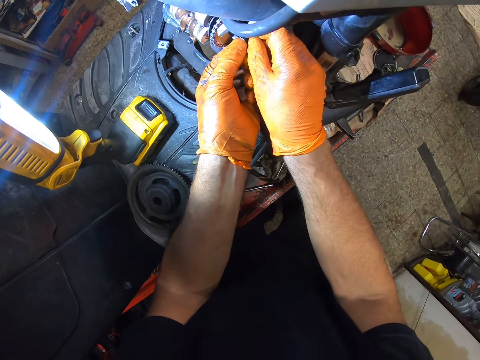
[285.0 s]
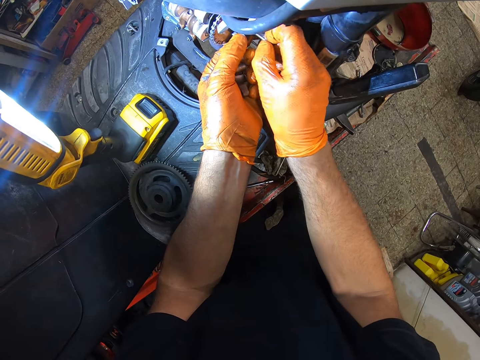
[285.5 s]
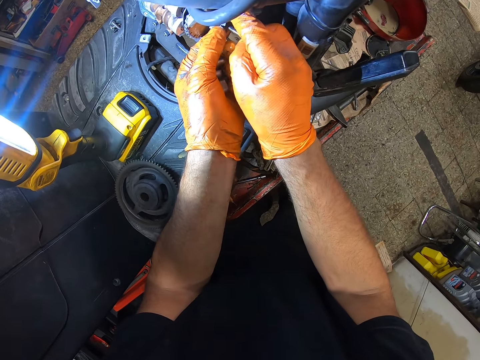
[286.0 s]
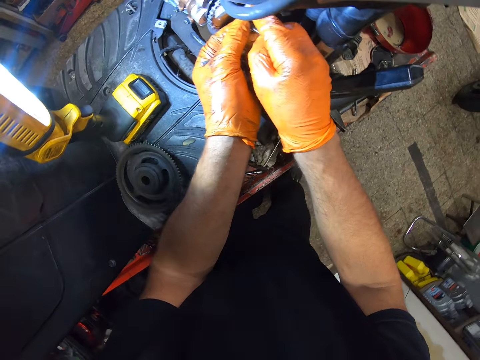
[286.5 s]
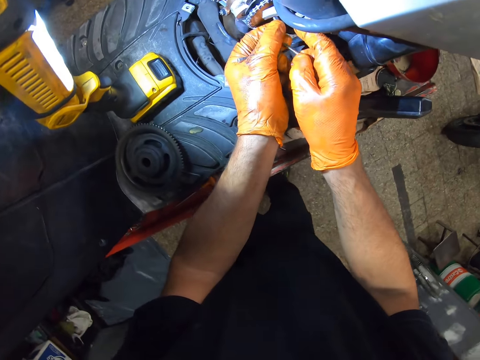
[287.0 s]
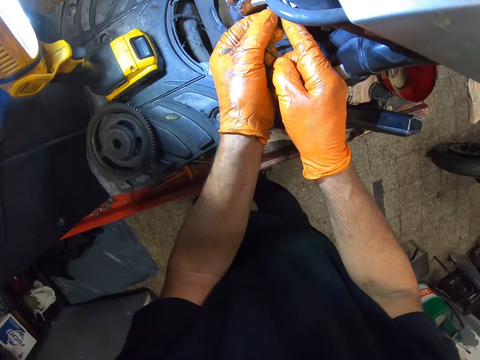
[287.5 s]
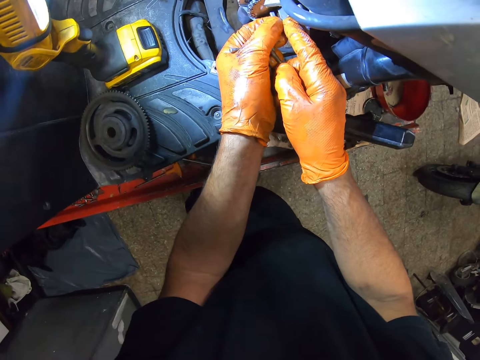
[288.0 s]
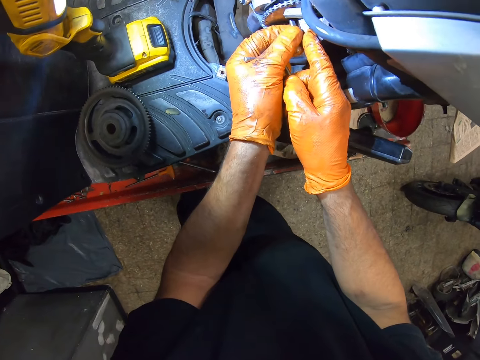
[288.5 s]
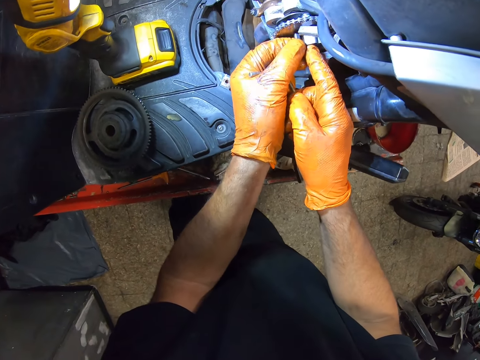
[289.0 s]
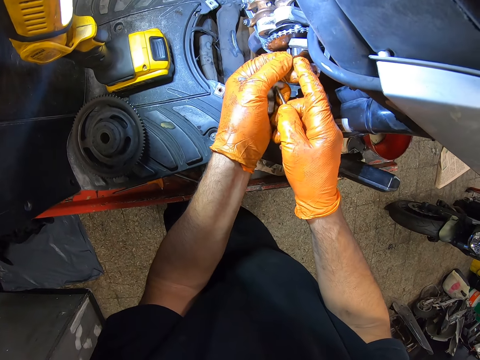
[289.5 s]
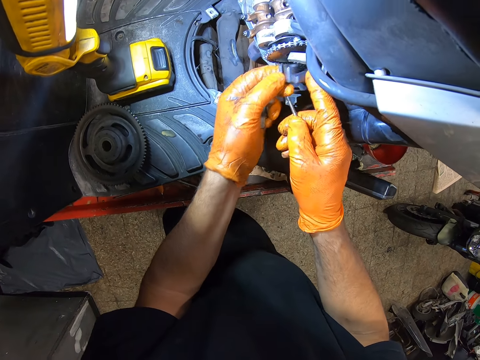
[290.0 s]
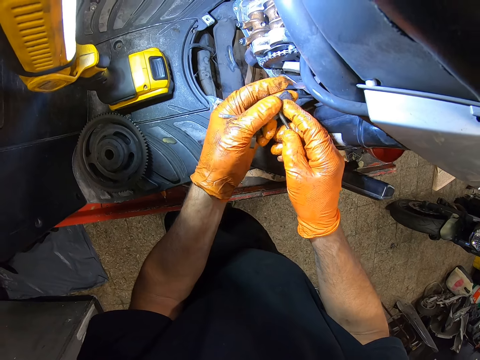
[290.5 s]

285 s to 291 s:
The camera wearer removes the bolt from the air ring. They adjust the positioning of the air ring on the motorcycle. They remove something from the motorcycle.

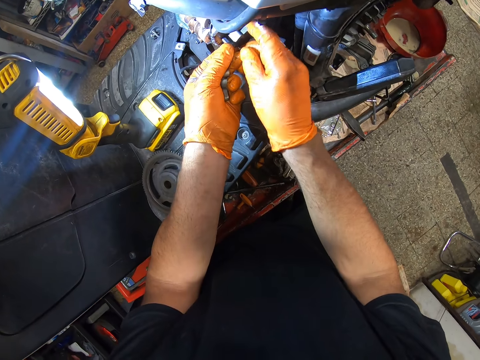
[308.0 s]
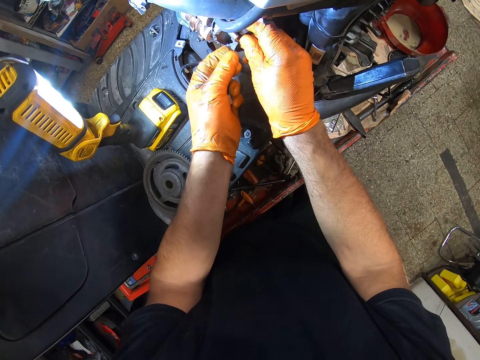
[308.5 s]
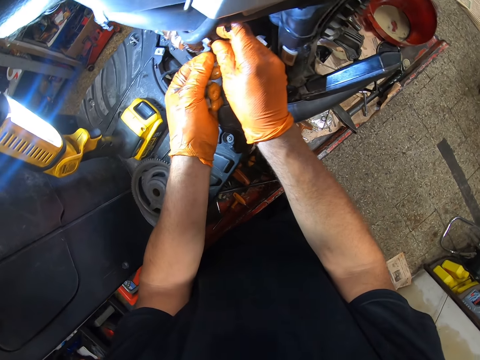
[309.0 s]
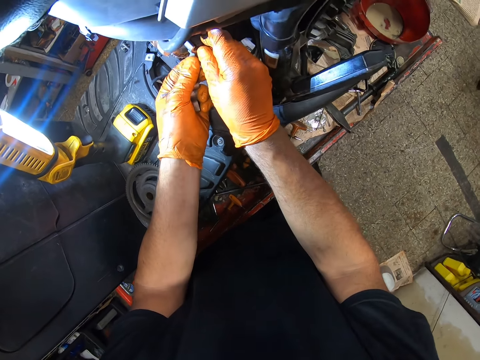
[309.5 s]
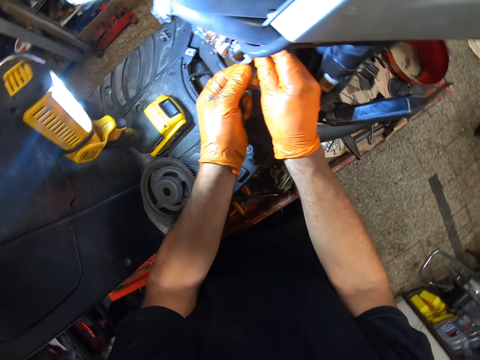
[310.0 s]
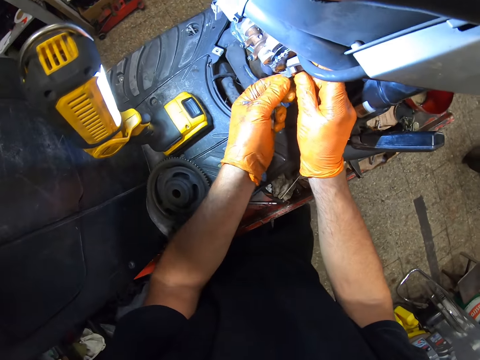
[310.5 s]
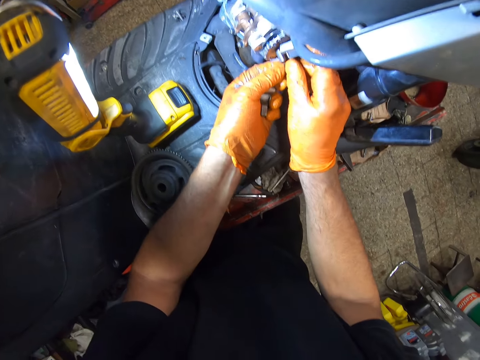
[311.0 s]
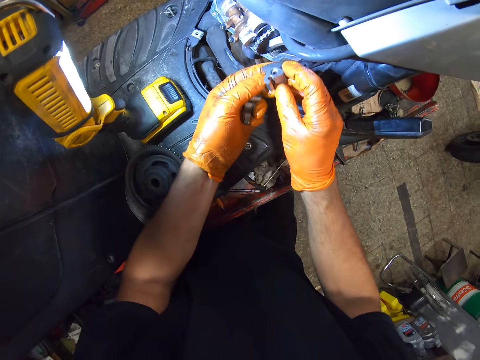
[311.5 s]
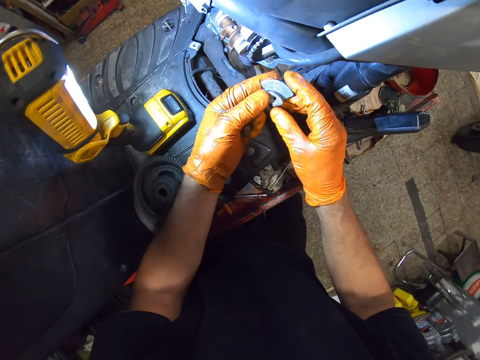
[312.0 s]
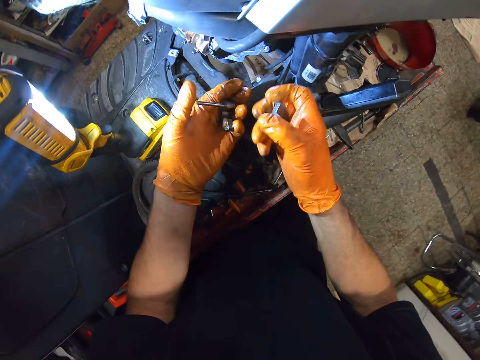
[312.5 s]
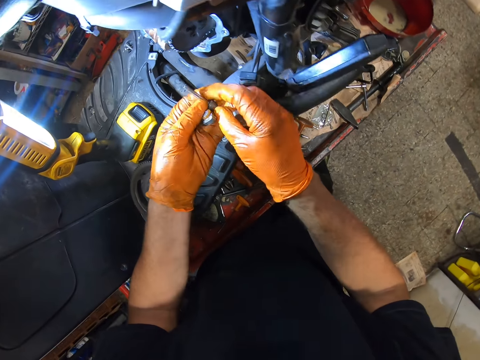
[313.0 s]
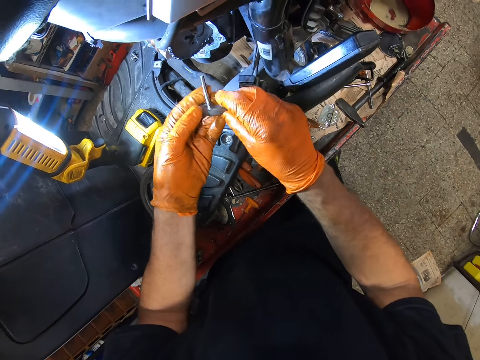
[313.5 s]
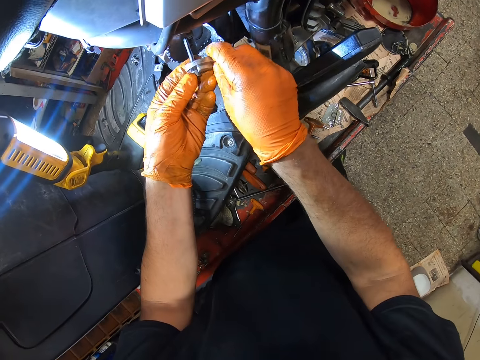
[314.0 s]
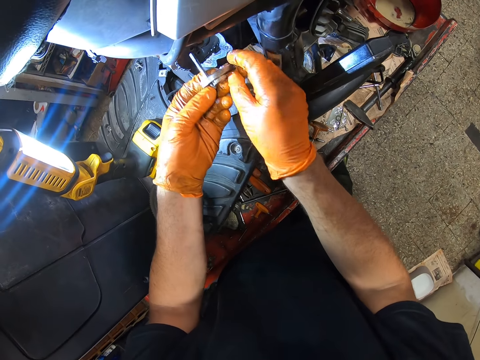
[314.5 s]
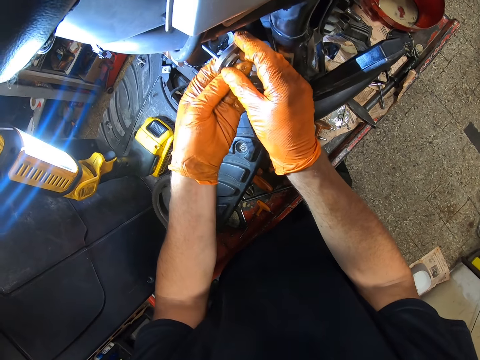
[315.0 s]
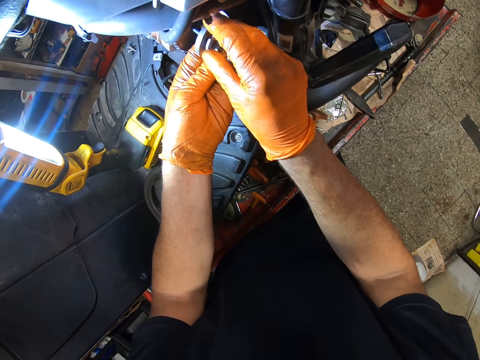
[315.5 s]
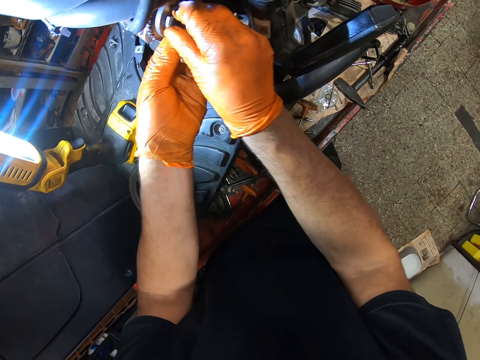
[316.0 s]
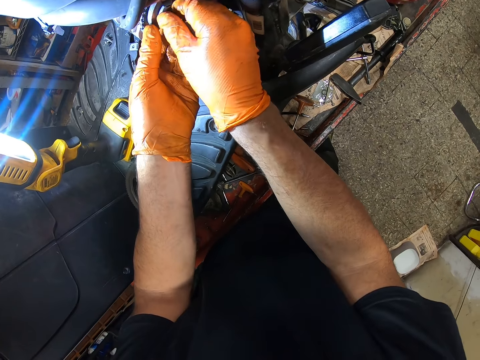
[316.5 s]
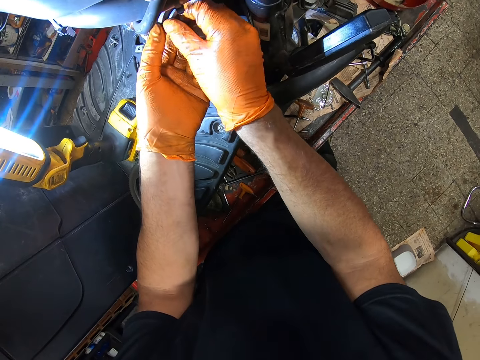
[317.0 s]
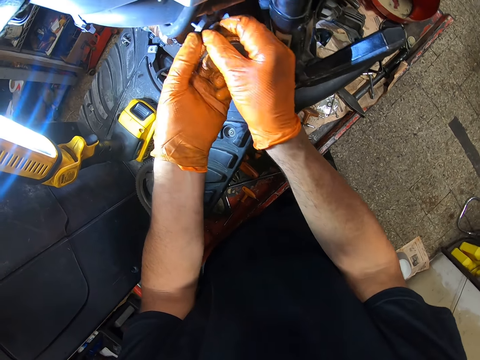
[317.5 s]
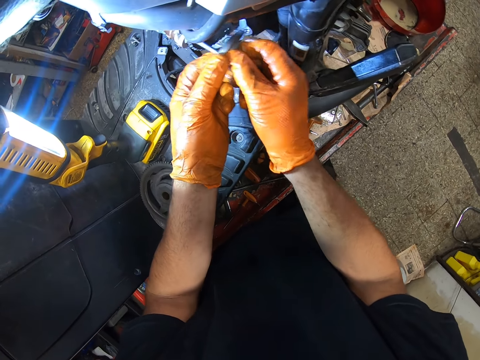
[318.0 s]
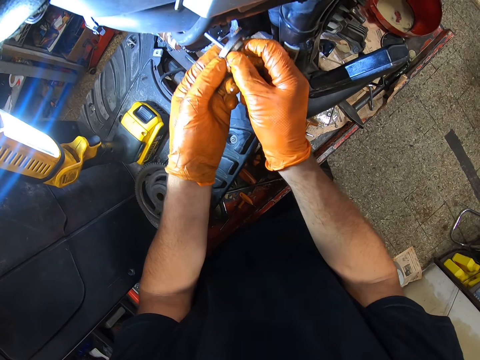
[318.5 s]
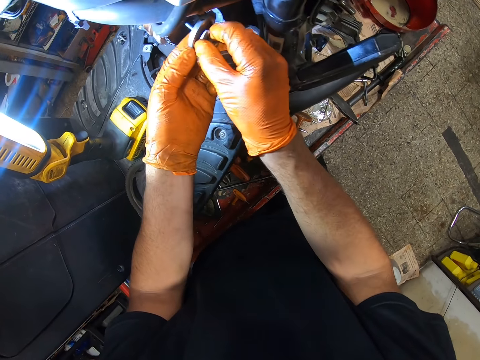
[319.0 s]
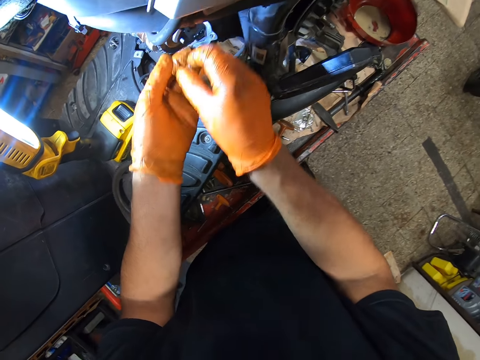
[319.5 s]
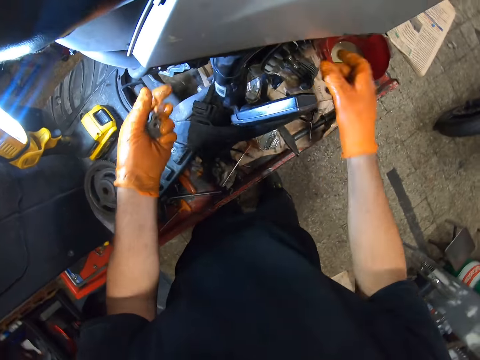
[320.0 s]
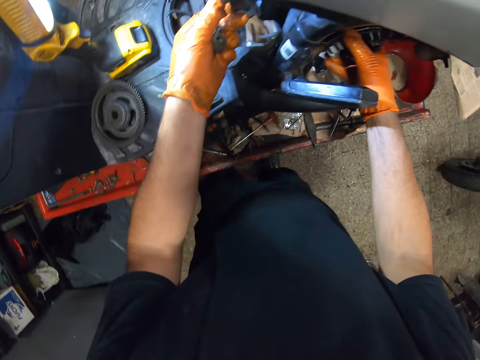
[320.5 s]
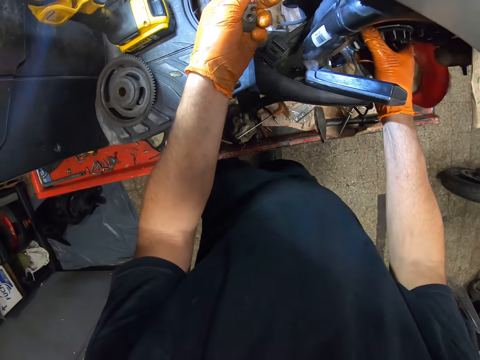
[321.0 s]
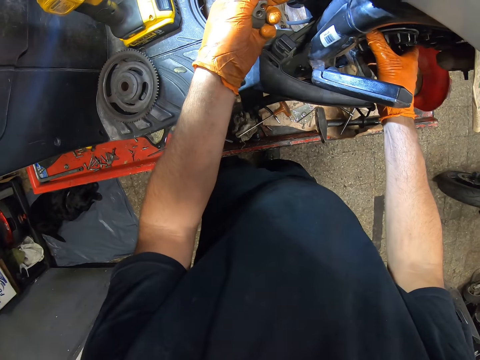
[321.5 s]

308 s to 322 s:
The camera wearer tries to fit something on the motorcycle. He takes off the air ring from the motorcycle. He picks something from his left hand. He inserts the shaft in the motorcycle. He removes the shaft from the motorcycle. He inserts the shaft in the motorcycle. He holds something with his left hand. He rolls the rotor of the motorcycle.

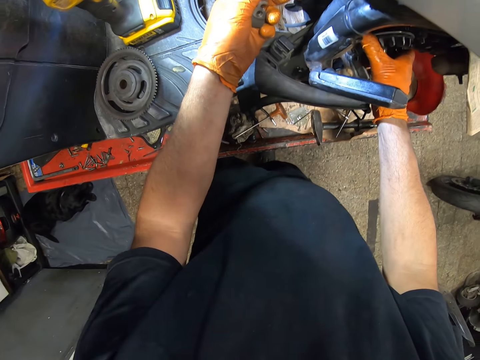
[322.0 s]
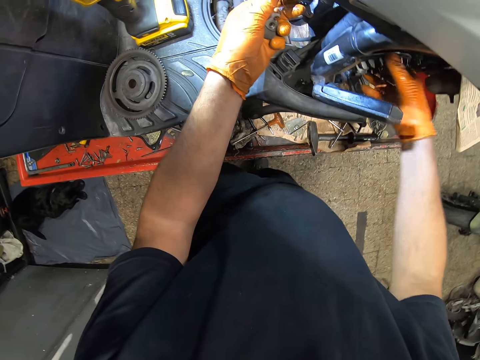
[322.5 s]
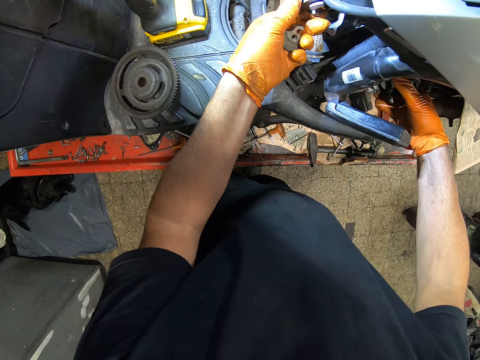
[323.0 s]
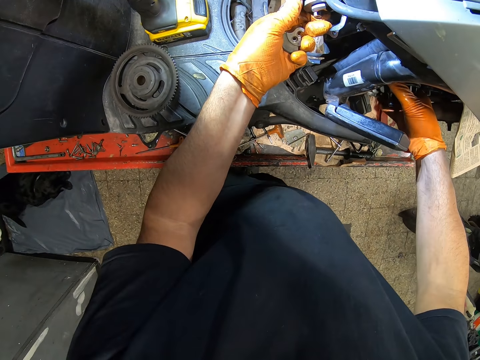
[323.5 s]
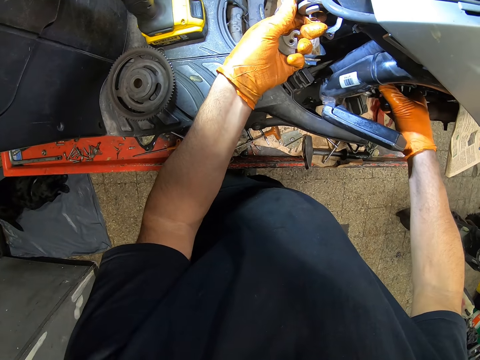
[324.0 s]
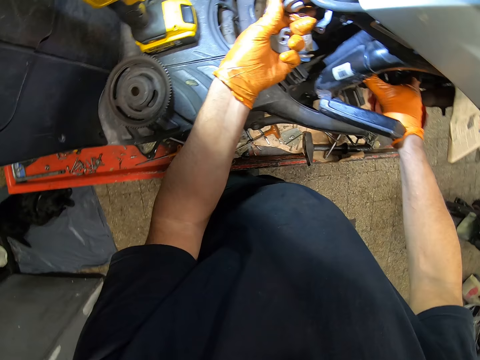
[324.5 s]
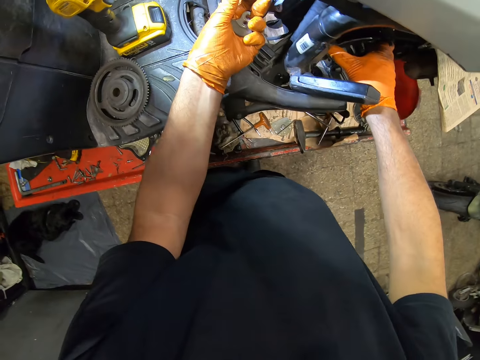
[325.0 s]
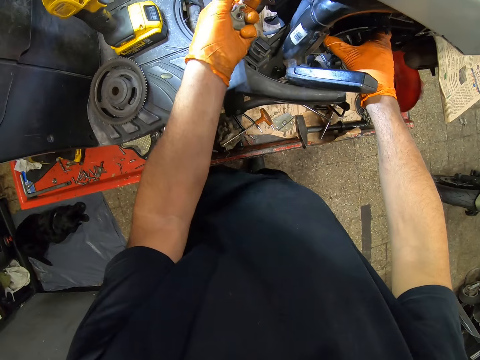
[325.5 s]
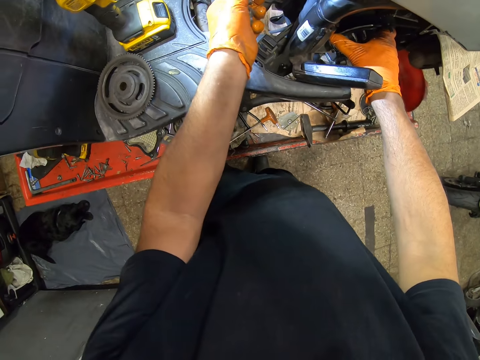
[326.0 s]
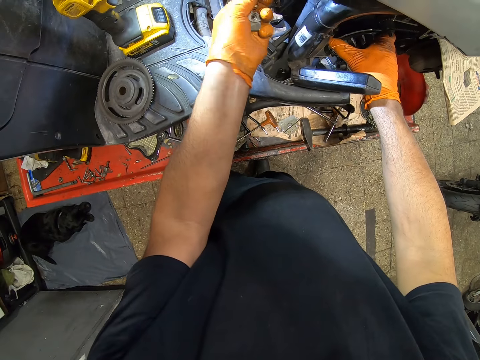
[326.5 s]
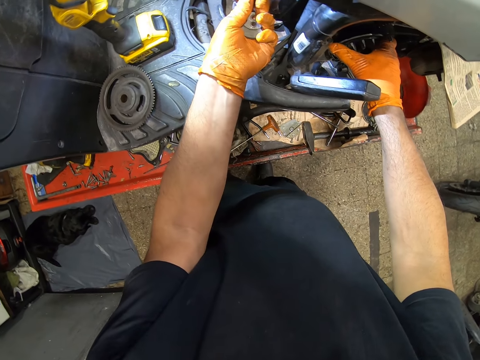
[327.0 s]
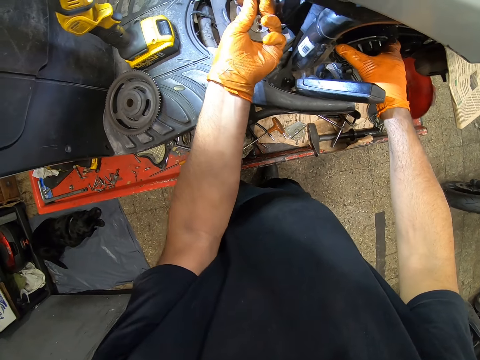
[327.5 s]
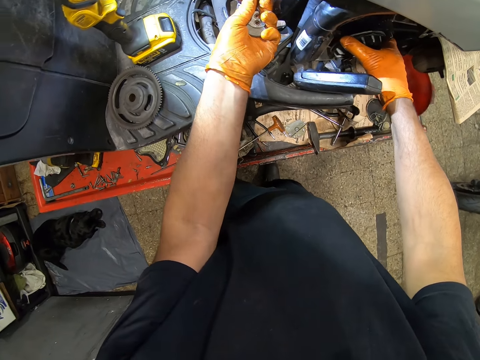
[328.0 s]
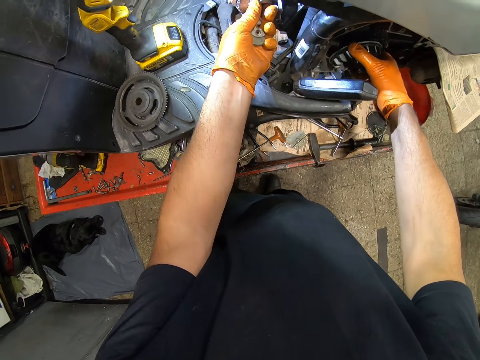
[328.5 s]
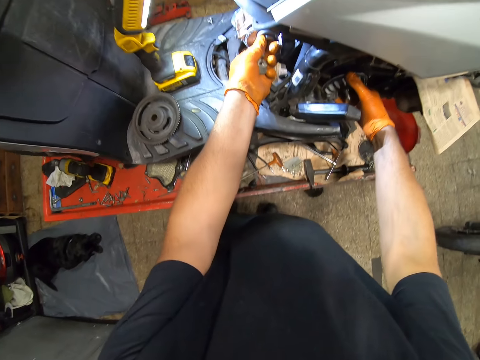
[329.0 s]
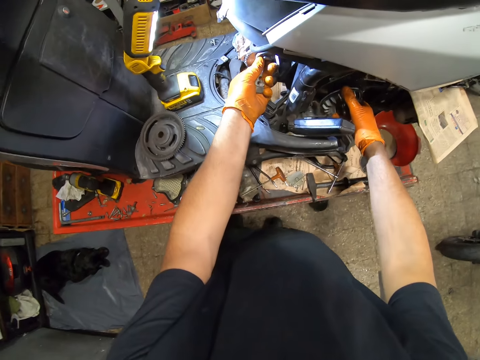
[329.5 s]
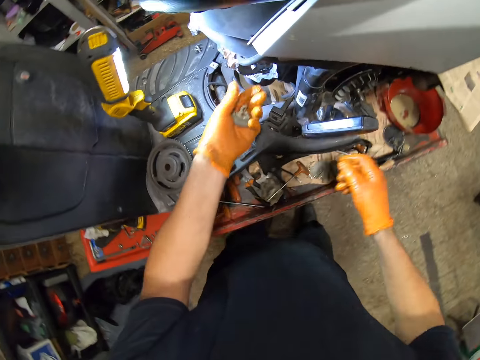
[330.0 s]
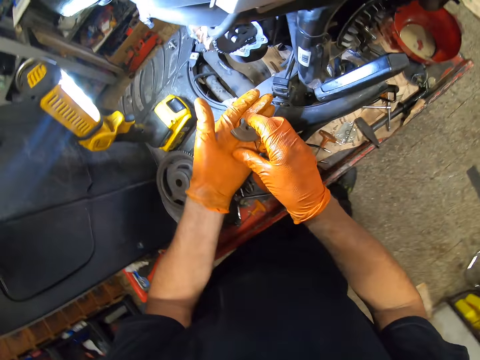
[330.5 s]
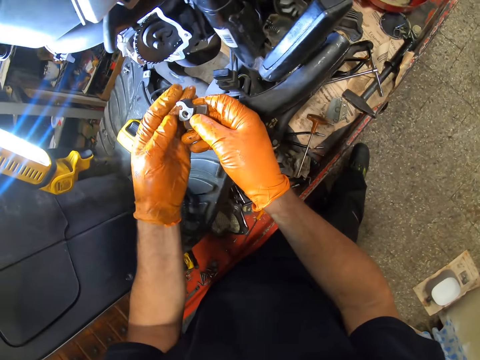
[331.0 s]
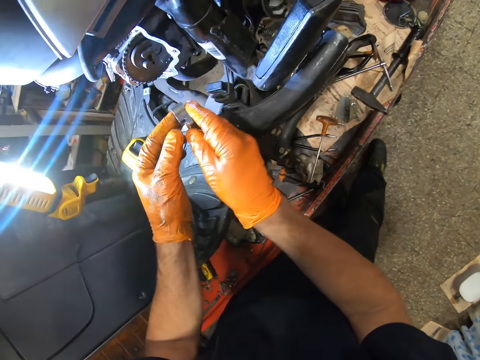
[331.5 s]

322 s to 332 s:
The camera wearer adjusts the positioning of the shaft on the motorcycle. He takes his right hand off the rotor of the motorcycle. He picks up the air ring with his right hand from his left hand.
